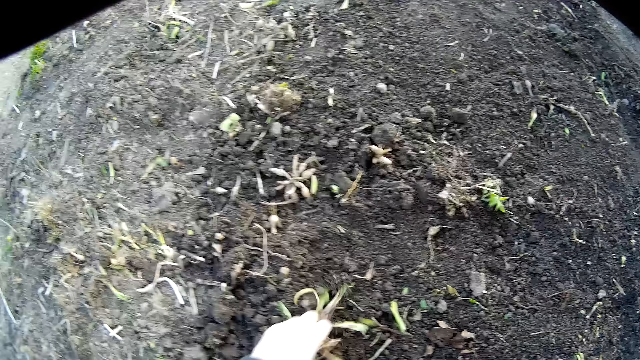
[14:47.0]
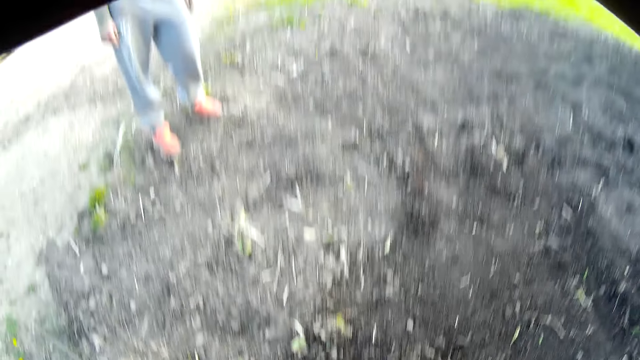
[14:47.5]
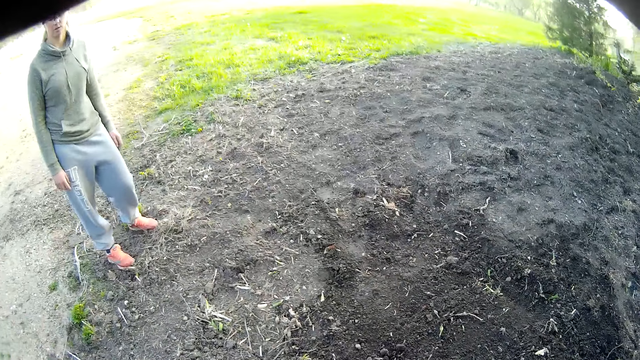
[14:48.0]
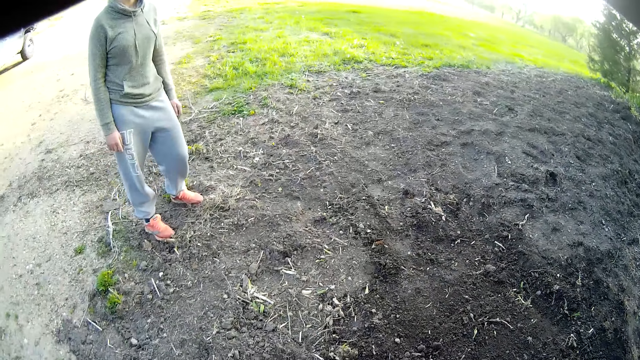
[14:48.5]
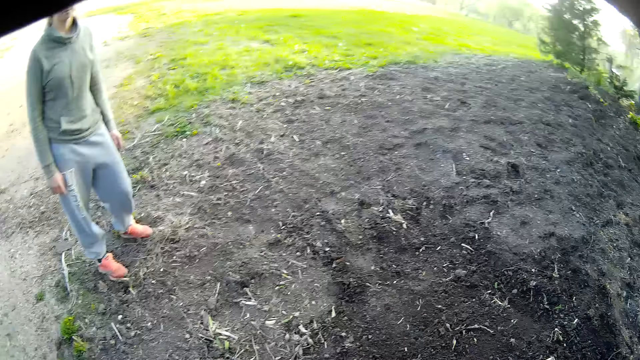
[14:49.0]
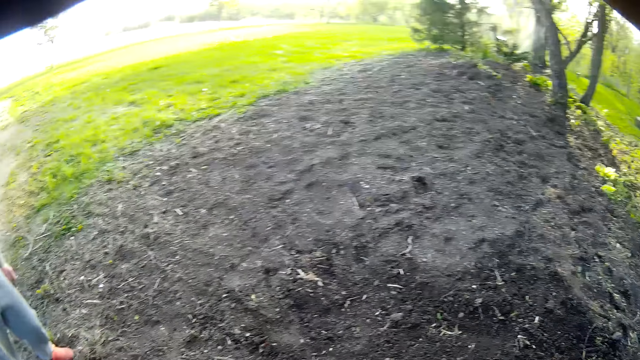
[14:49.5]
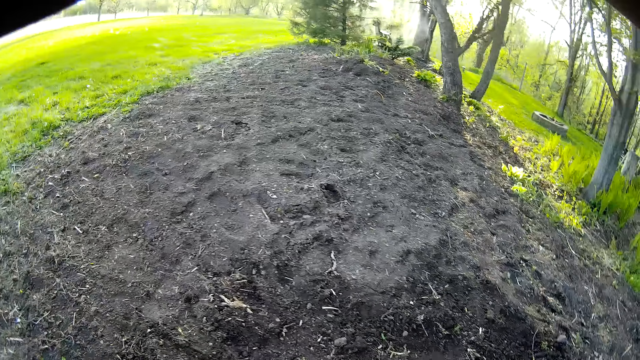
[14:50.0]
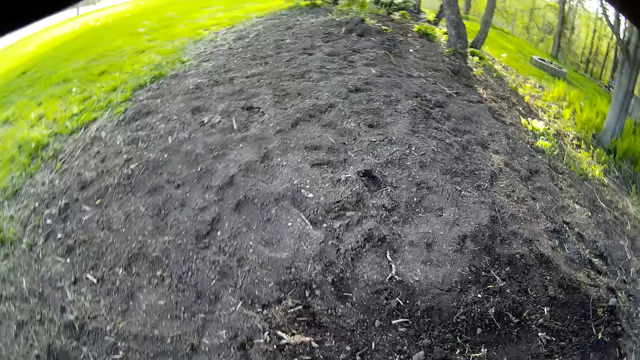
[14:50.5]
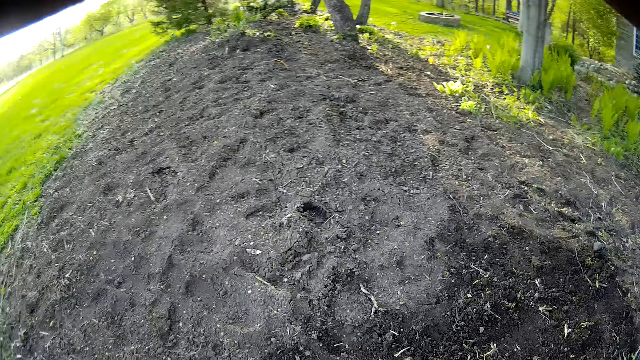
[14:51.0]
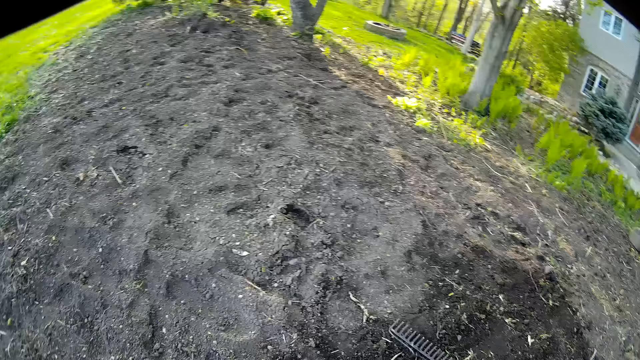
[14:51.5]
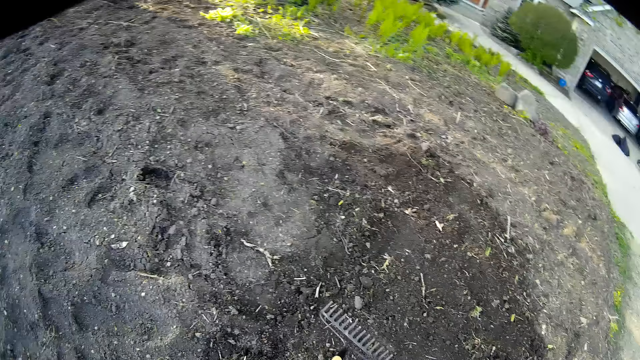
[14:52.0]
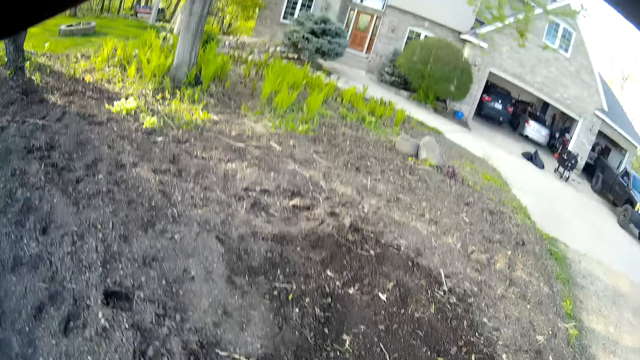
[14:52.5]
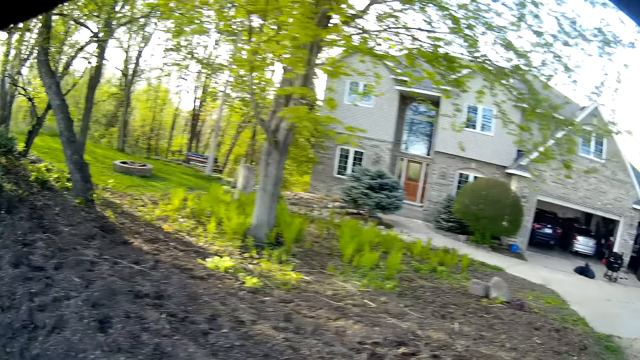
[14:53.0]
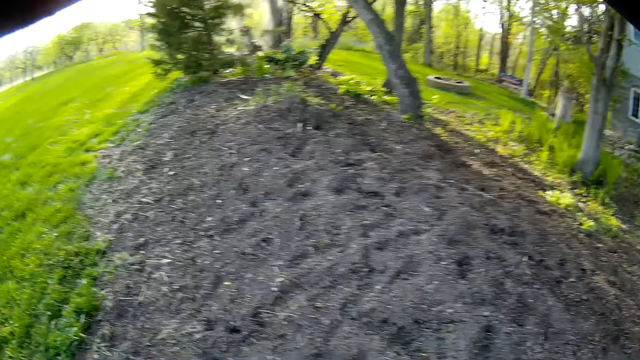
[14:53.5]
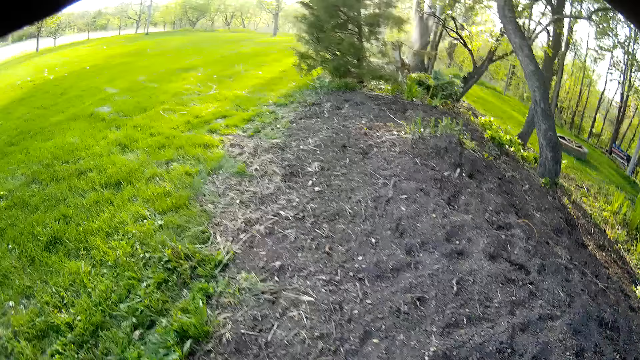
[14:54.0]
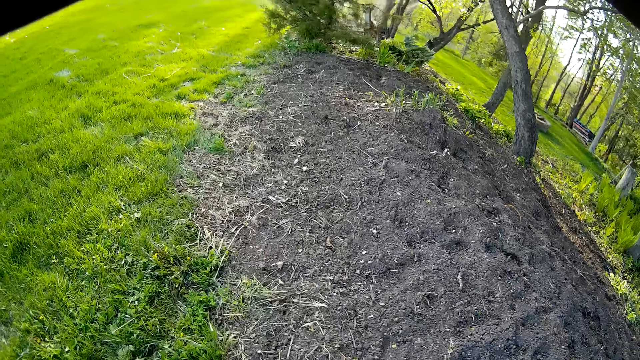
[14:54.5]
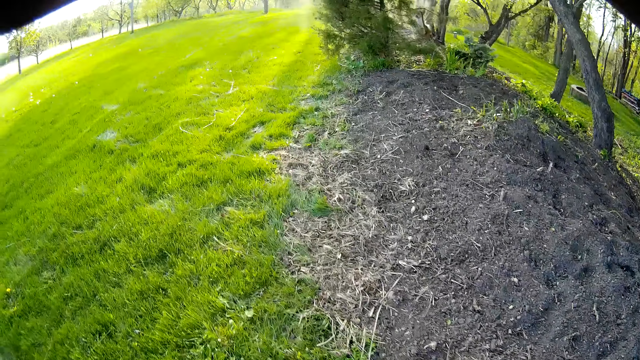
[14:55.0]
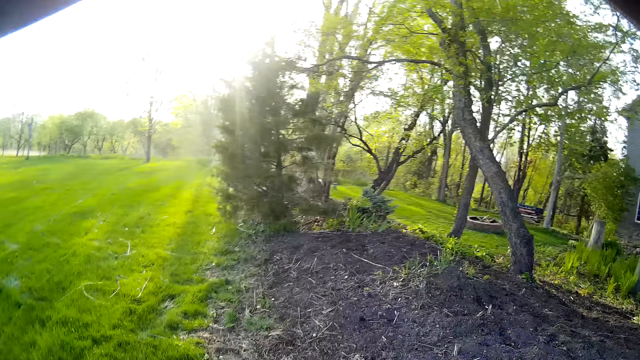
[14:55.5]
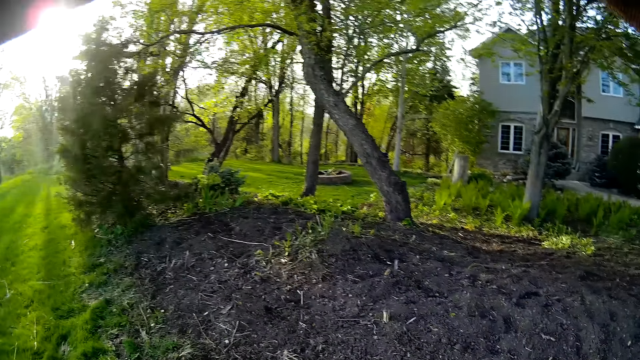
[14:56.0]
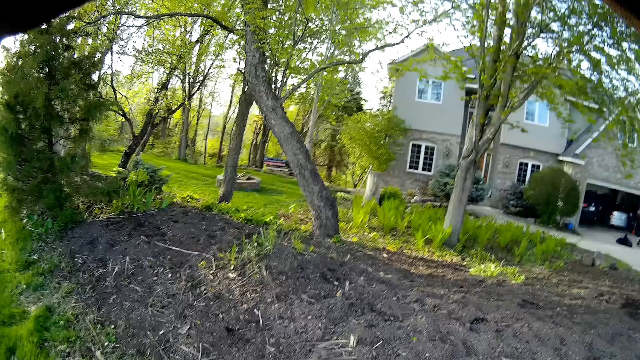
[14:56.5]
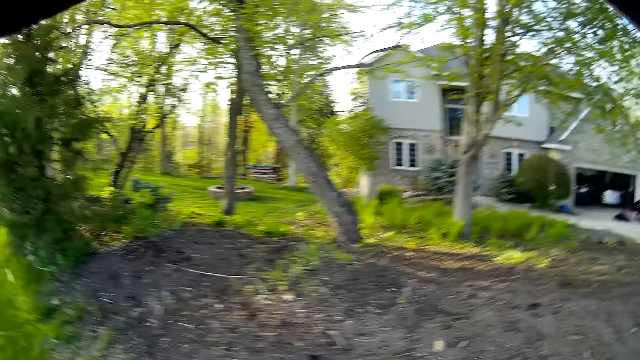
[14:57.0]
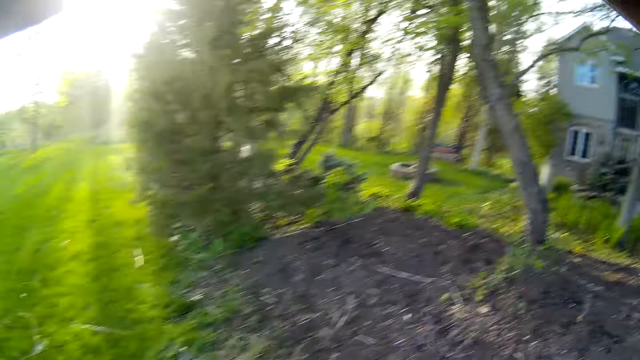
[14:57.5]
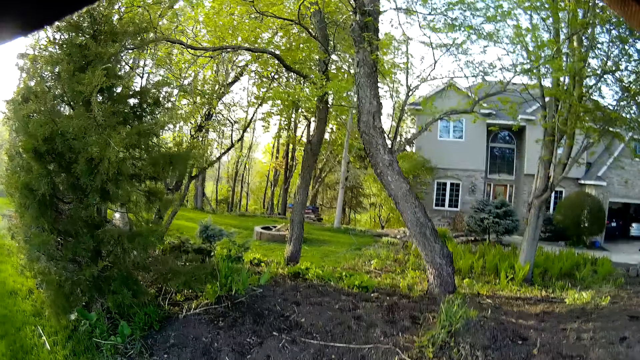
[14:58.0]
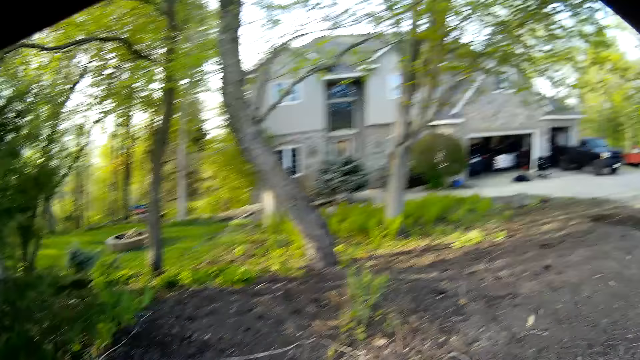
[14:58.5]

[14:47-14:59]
The camera wearer picks a weed. They walk around the field. They look around the field. They walk around the field.

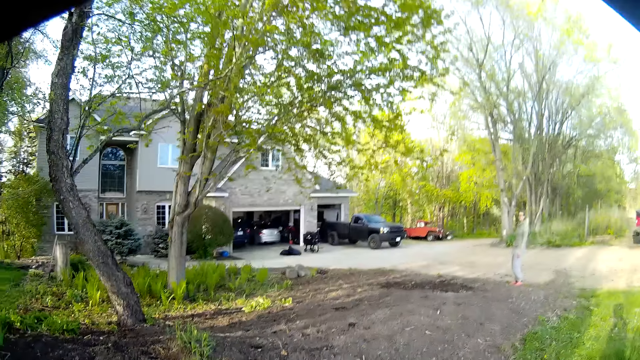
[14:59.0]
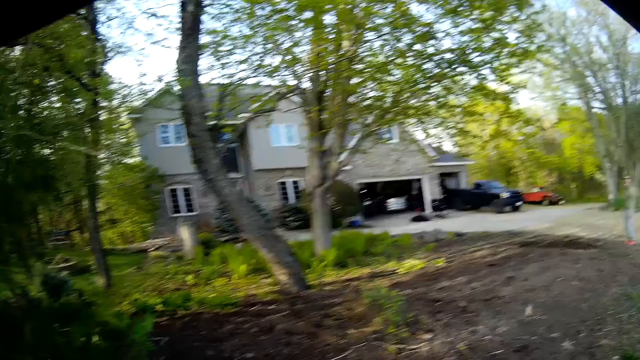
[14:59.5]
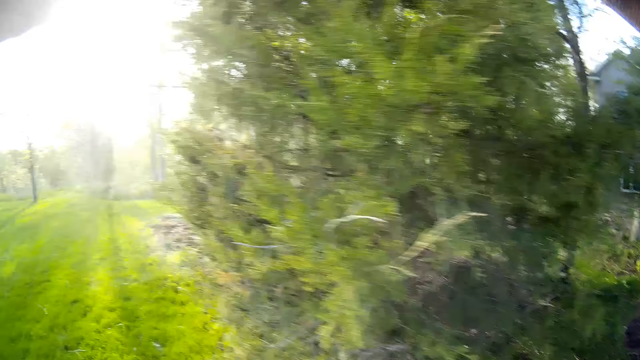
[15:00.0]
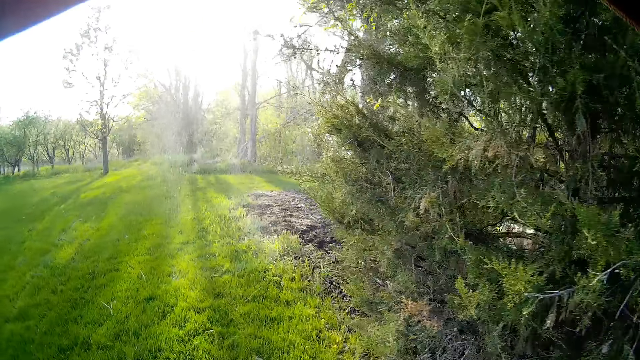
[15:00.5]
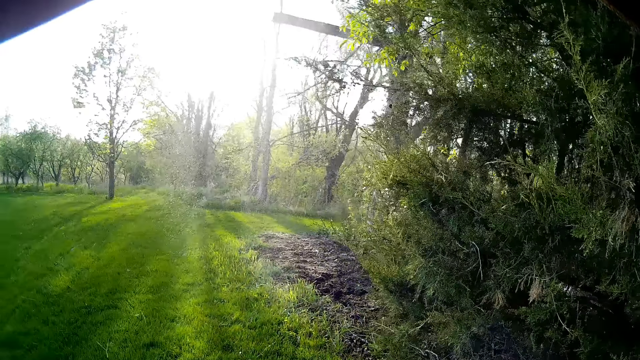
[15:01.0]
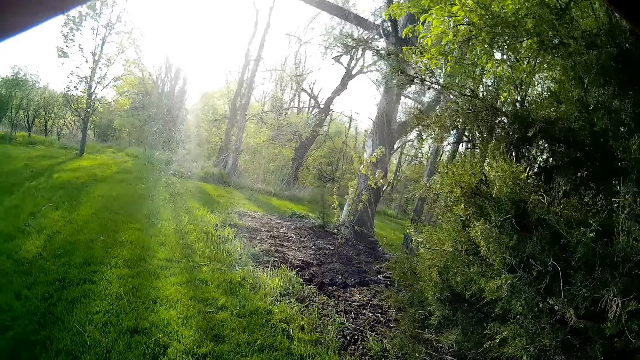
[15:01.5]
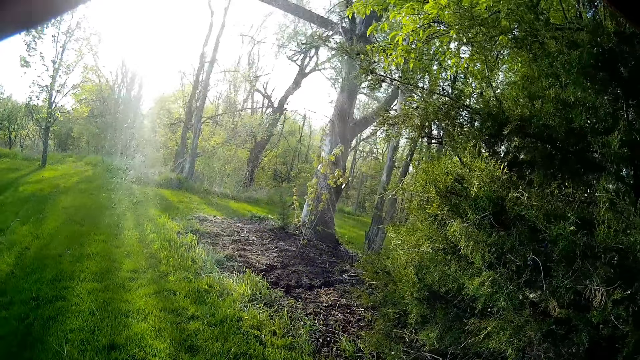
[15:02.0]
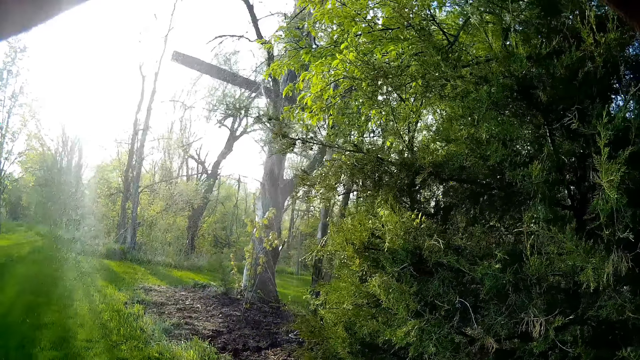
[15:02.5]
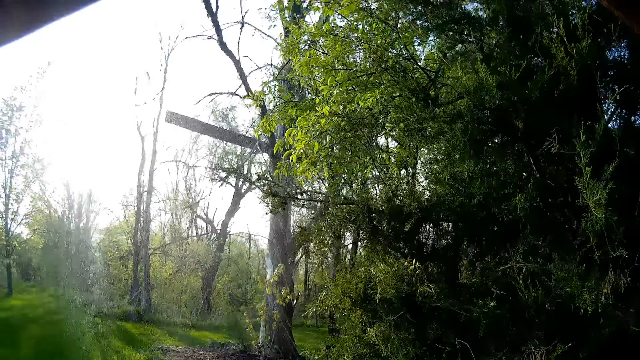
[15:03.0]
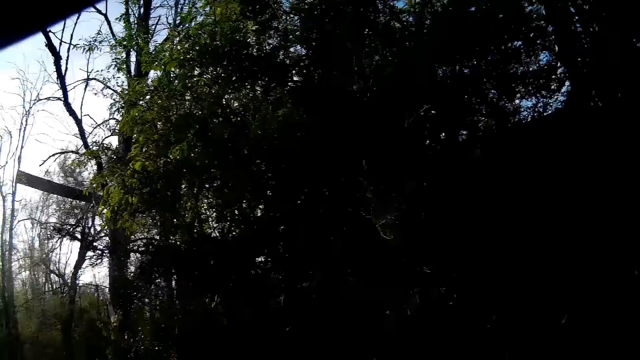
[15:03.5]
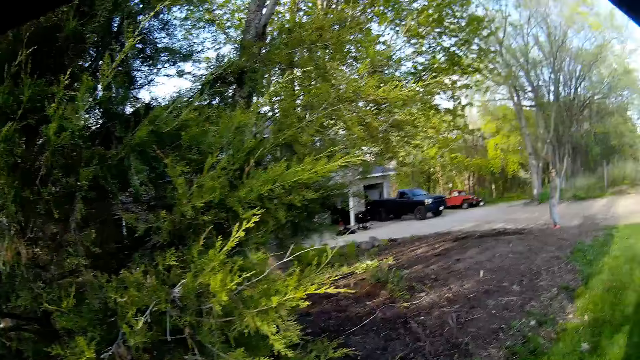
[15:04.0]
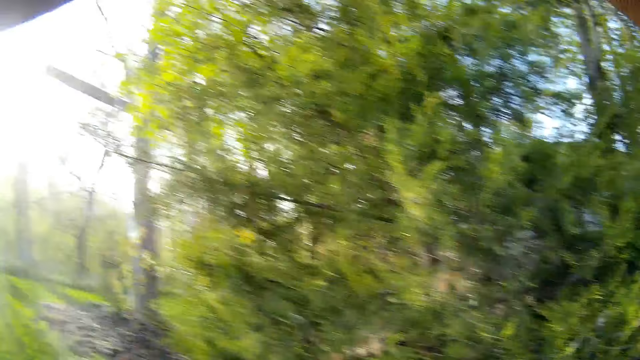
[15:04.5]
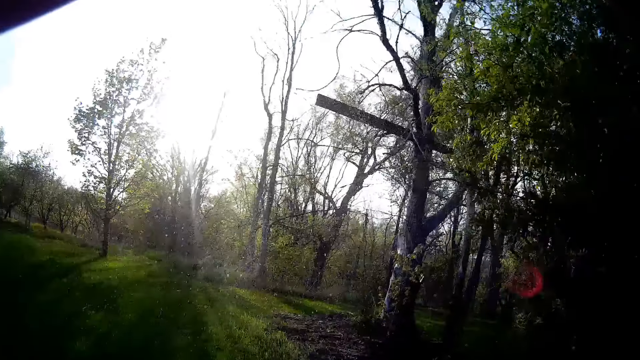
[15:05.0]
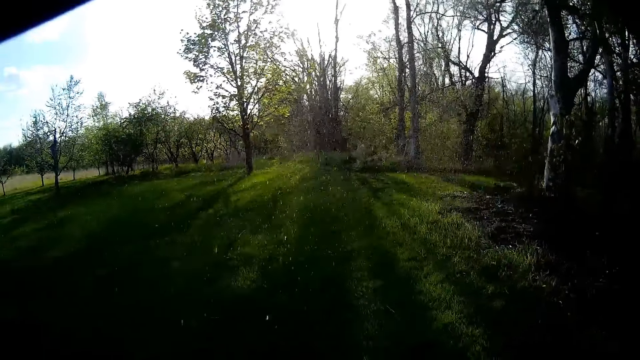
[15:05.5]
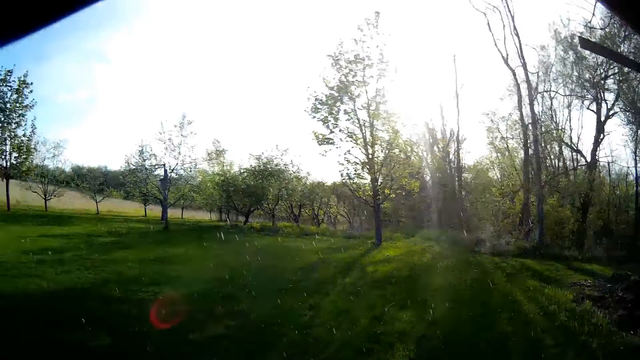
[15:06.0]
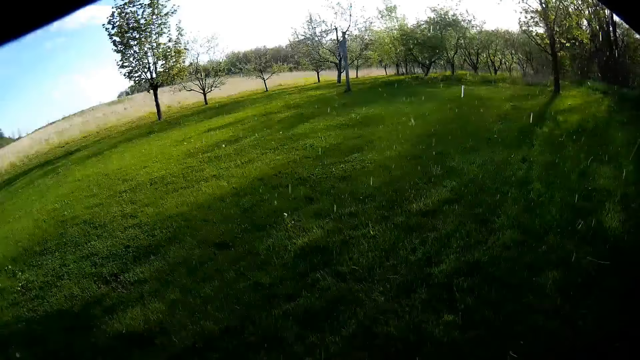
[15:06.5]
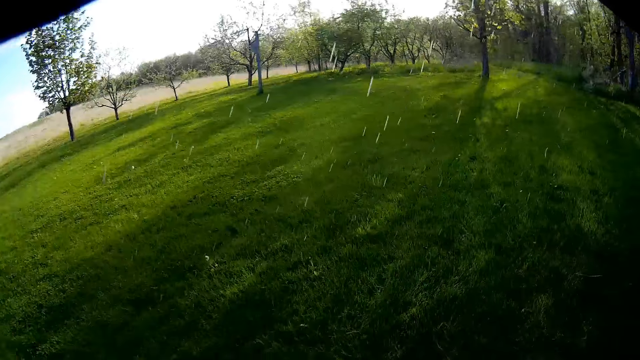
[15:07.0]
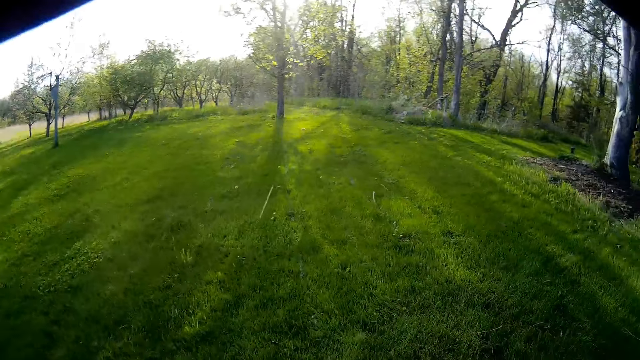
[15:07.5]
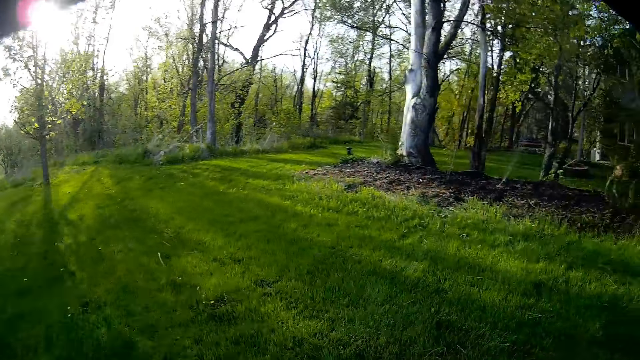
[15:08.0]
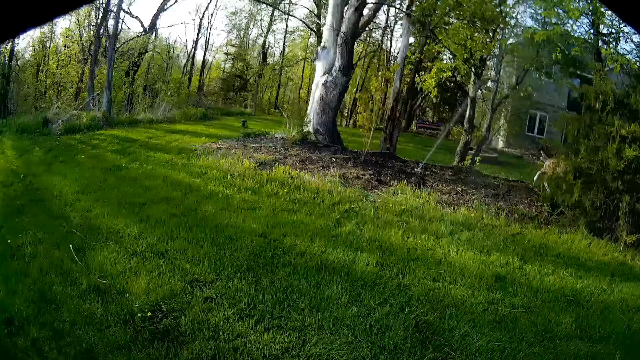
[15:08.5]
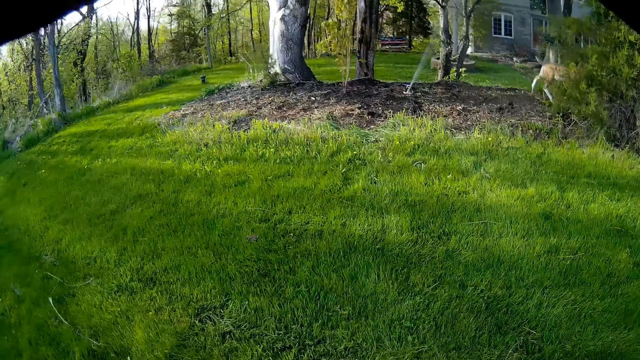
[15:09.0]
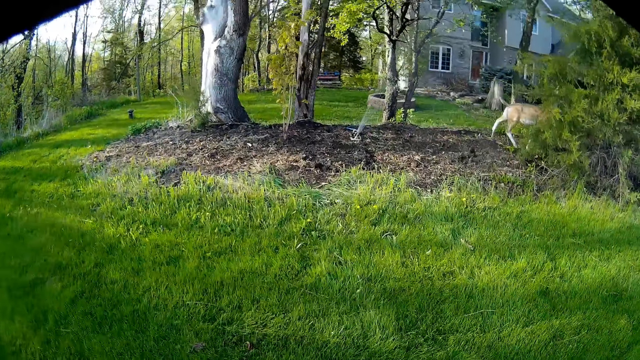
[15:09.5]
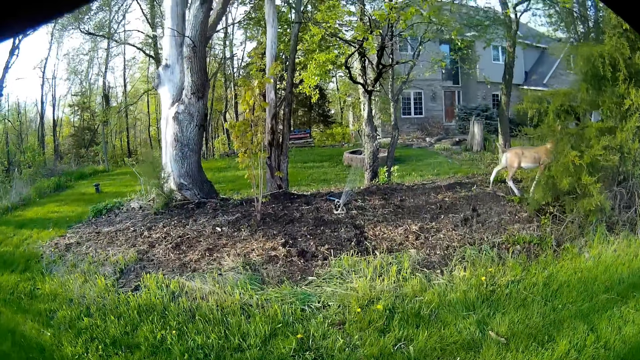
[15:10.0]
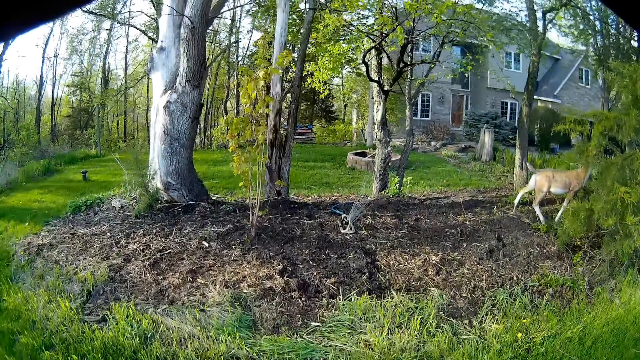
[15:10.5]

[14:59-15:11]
The camera wearer looks around the field. They walk around the field.
